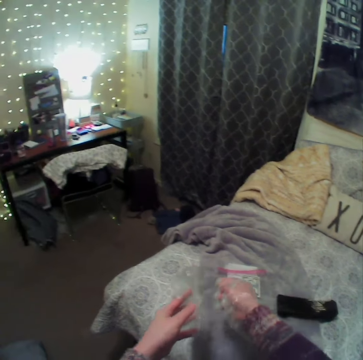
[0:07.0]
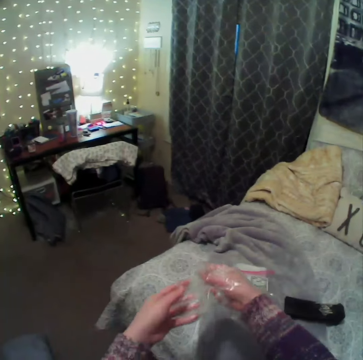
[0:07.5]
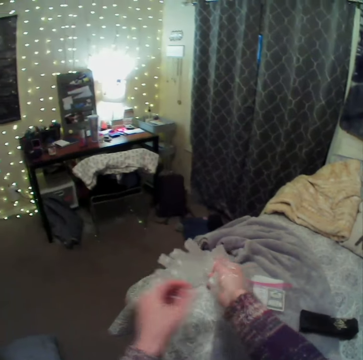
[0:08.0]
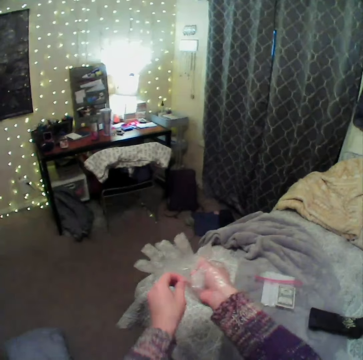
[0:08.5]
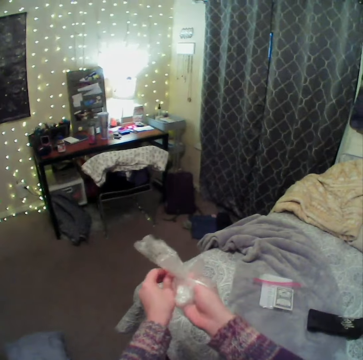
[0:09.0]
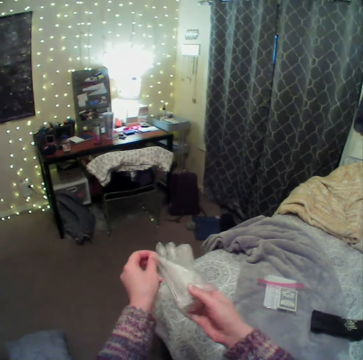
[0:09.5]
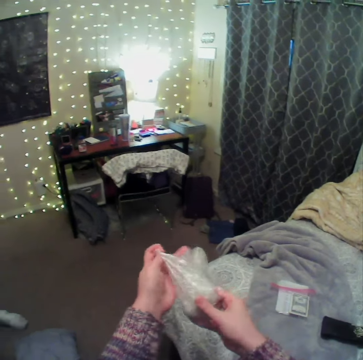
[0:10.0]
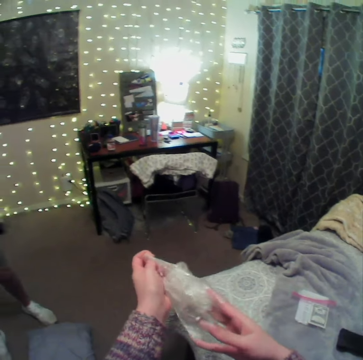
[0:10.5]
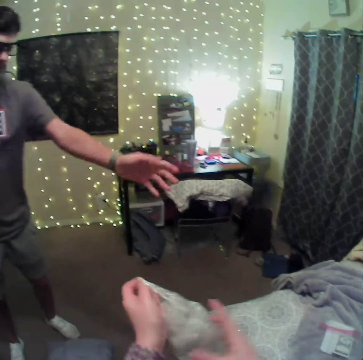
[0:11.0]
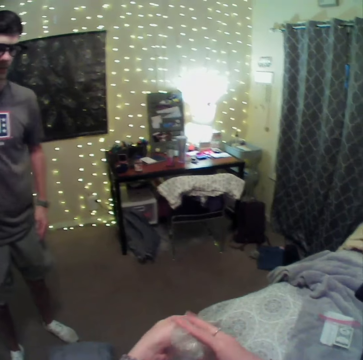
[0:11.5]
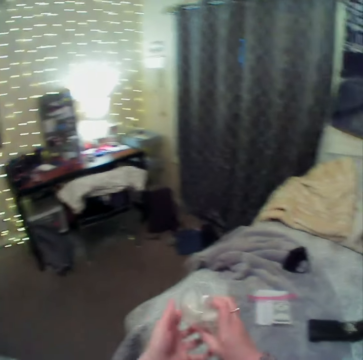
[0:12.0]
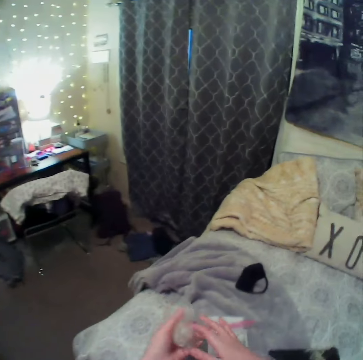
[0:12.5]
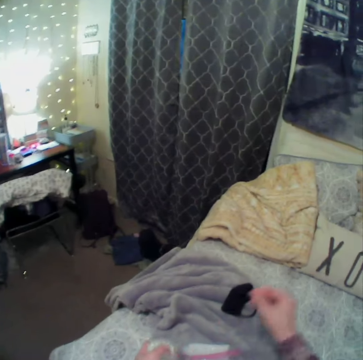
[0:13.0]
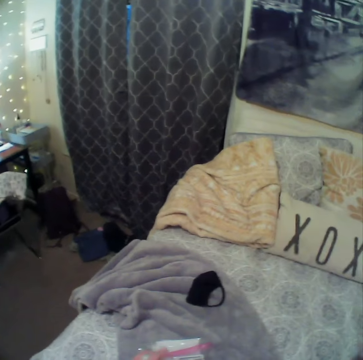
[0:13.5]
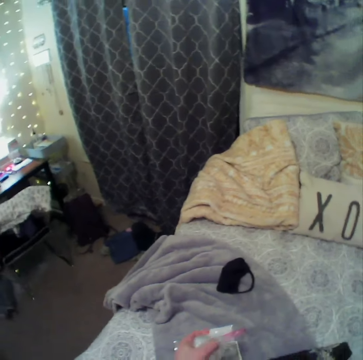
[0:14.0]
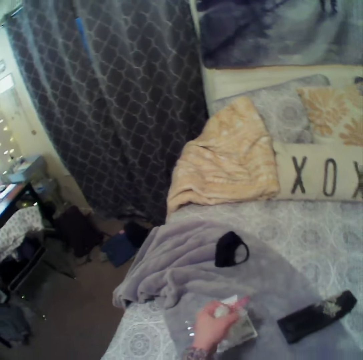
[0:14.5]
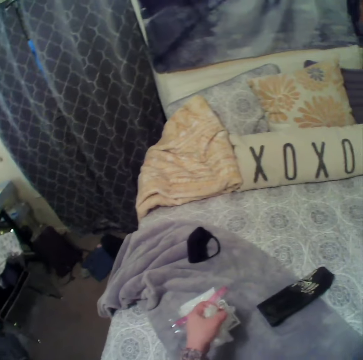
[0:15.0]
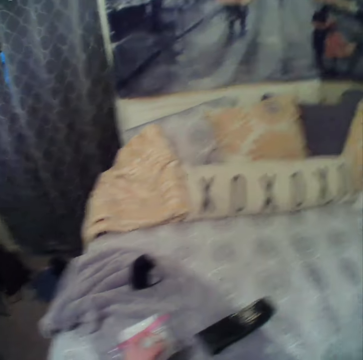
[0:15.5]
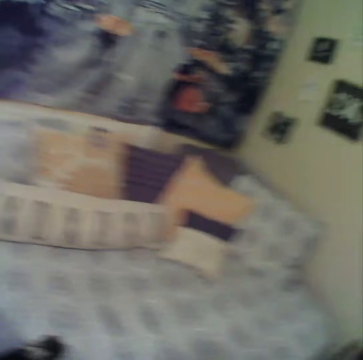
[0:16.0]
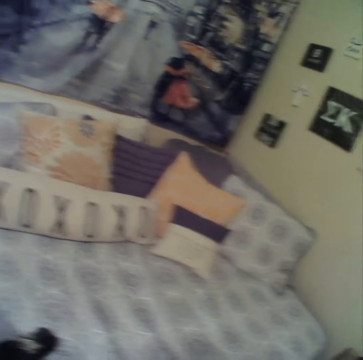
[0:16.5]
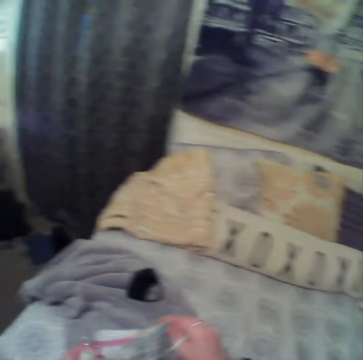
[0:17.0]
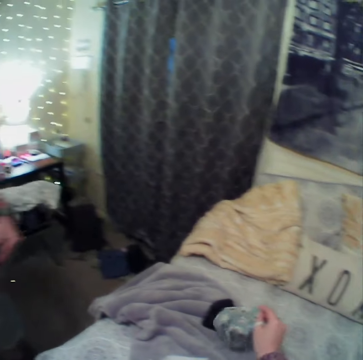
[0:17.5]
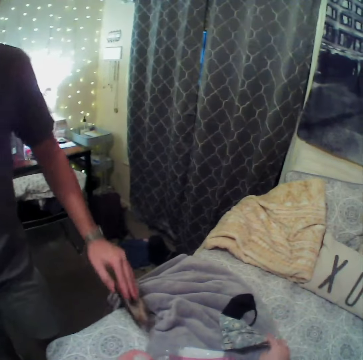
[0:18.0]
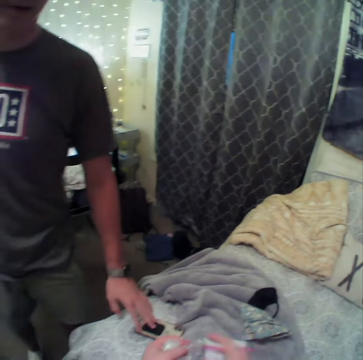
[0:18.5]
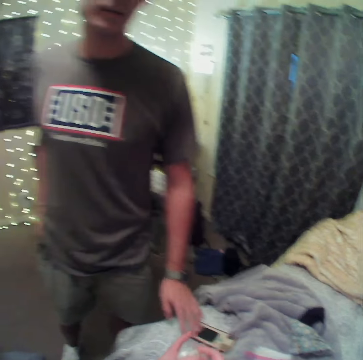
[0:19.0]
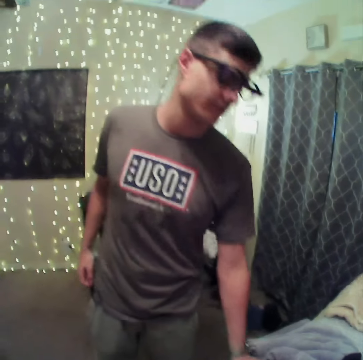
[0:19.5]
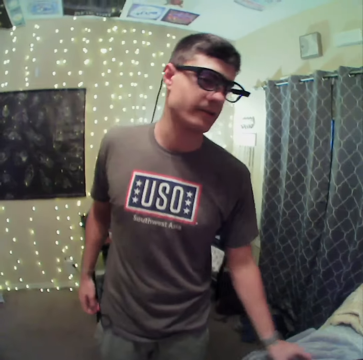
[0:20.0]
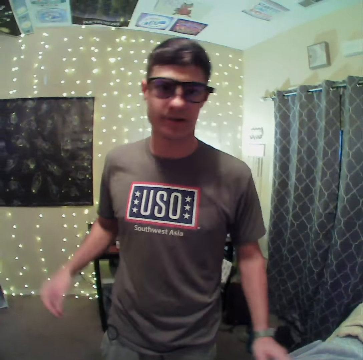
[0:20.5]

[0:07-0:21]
The camera wearer removes the gloves. A man drops something on the bed. The camera wearer touches the camera. They look around the room. The man drops the phone on the bed.

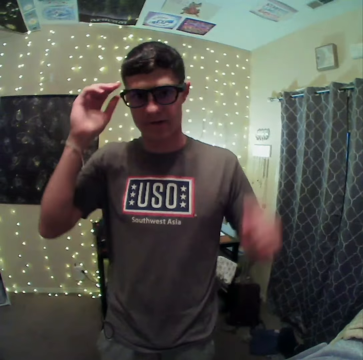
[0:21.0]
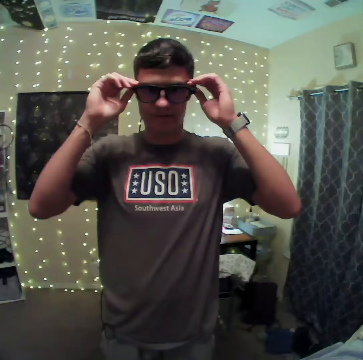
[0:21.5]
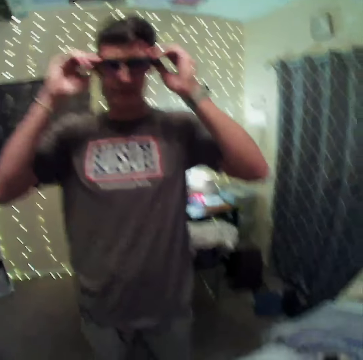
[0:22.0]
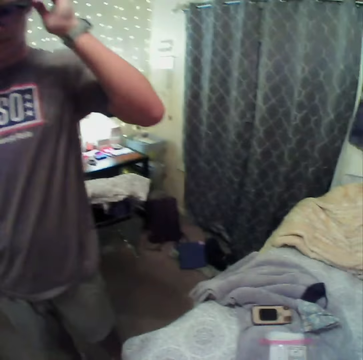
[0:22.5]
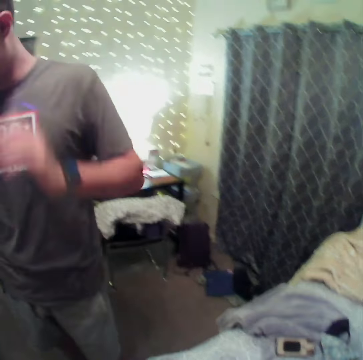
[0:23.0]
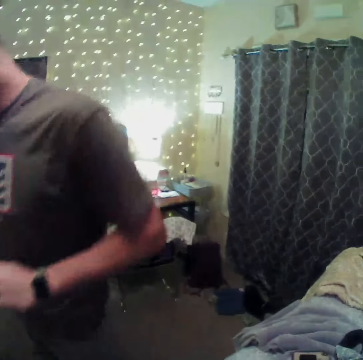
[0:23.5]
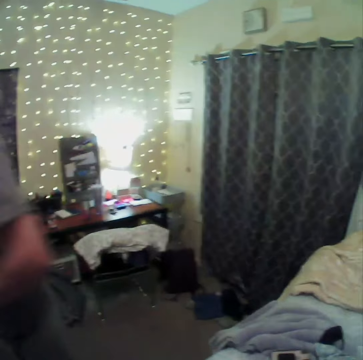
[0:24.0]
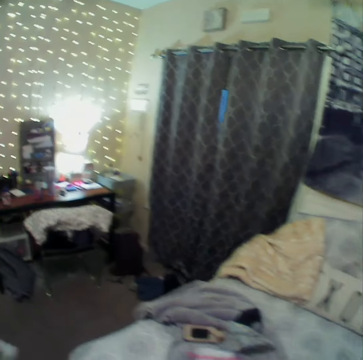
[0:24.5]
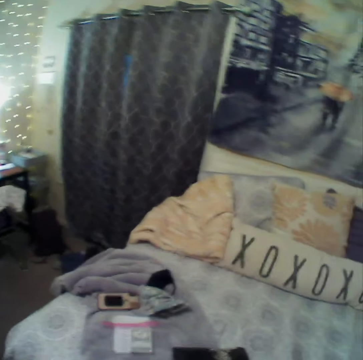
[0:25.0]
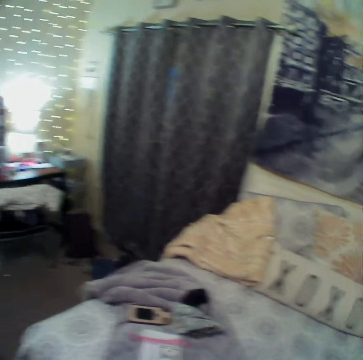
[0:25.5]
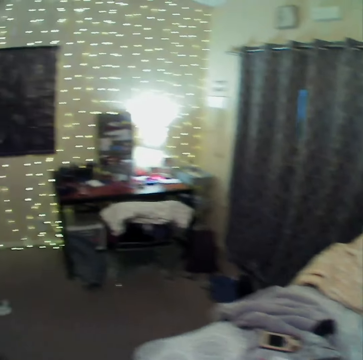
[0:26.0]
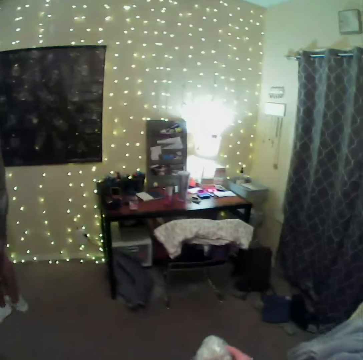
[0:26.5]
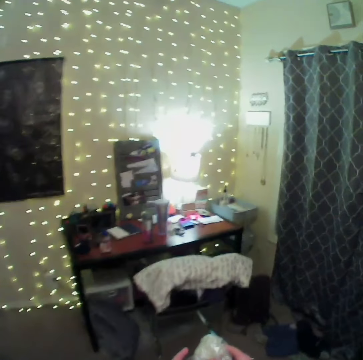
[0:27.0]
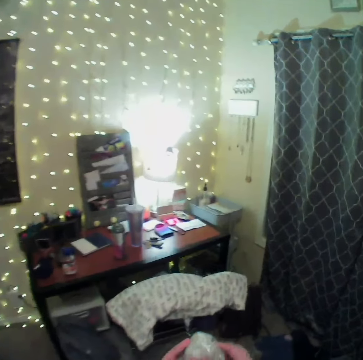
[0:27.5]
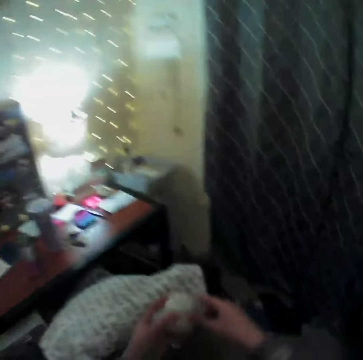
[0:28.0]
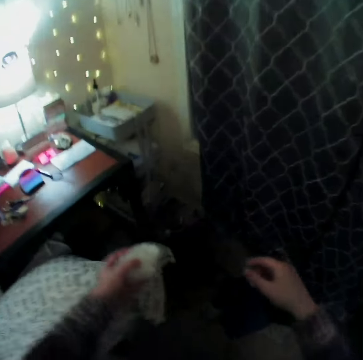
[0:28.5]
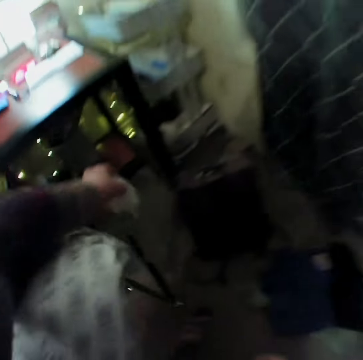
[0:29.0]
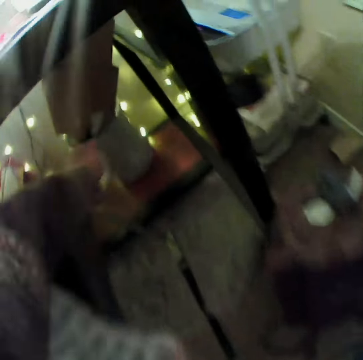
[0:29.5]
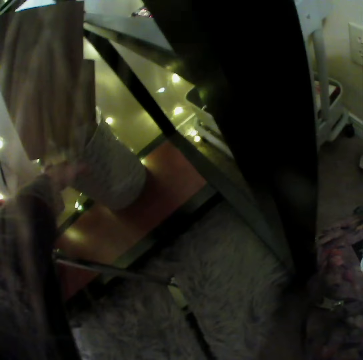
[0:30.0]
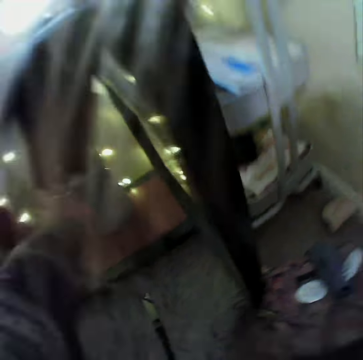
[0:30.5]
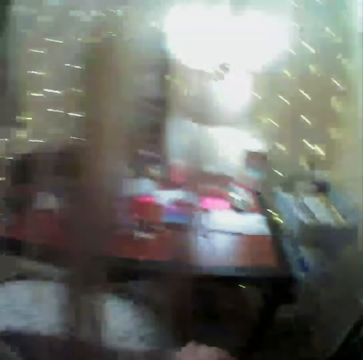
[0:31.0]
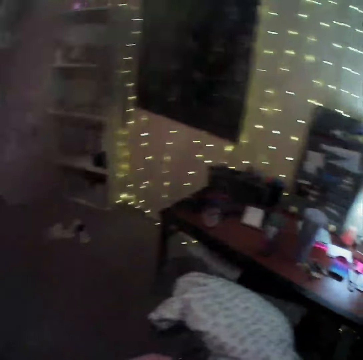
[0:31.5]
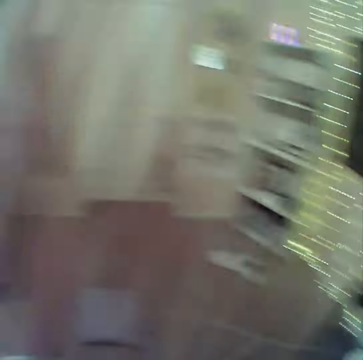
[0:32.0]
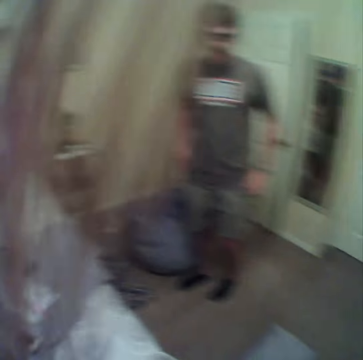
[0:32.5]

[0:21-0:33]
A man holds eyeglasses. The man puts the glasses in order and walks around the room. The camera wearer walks around the room. They drop the gloves in the dustbin.

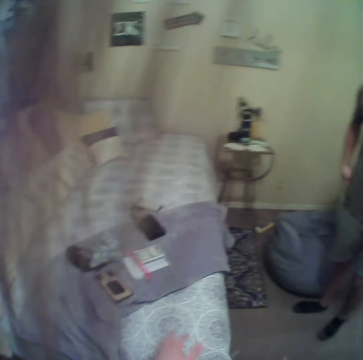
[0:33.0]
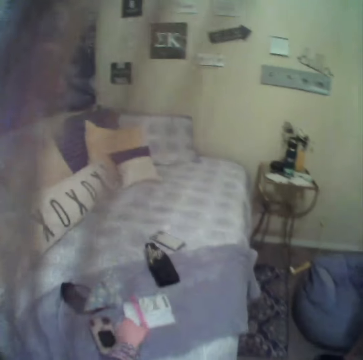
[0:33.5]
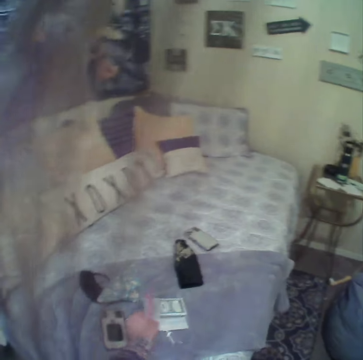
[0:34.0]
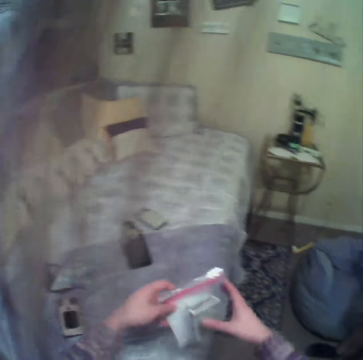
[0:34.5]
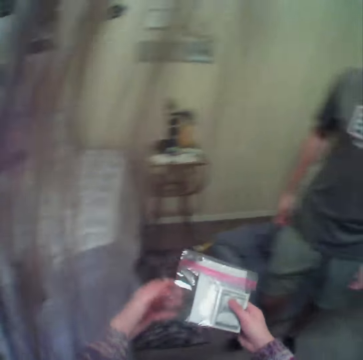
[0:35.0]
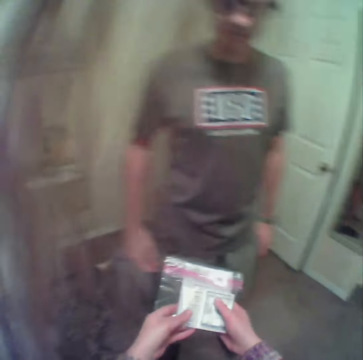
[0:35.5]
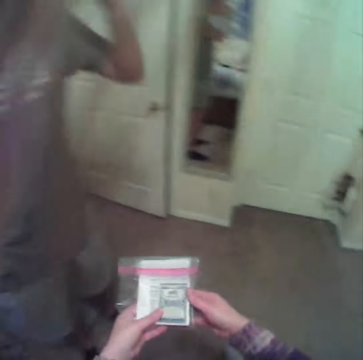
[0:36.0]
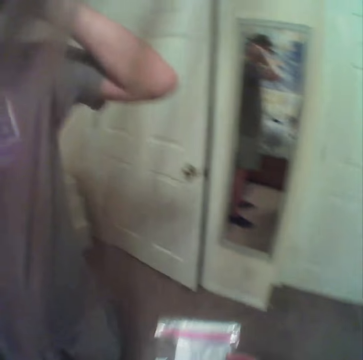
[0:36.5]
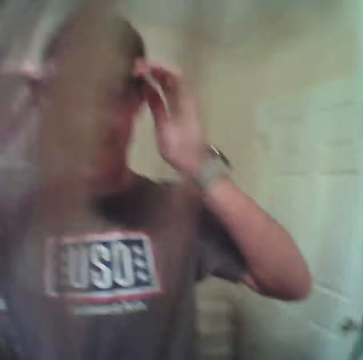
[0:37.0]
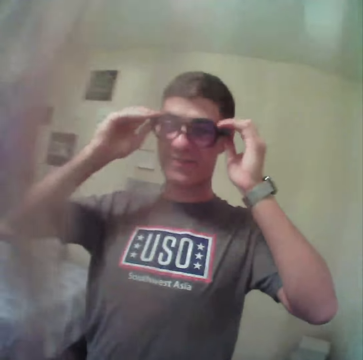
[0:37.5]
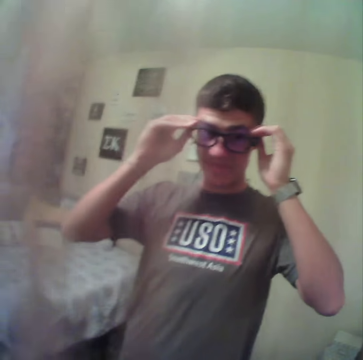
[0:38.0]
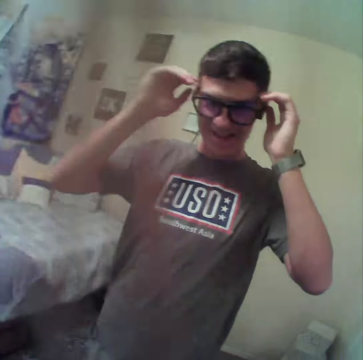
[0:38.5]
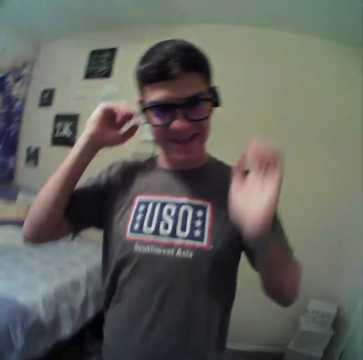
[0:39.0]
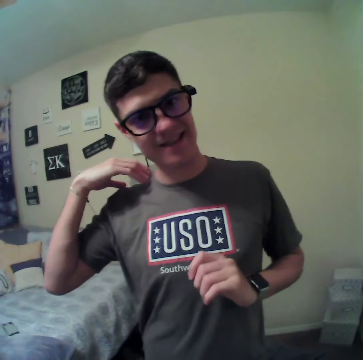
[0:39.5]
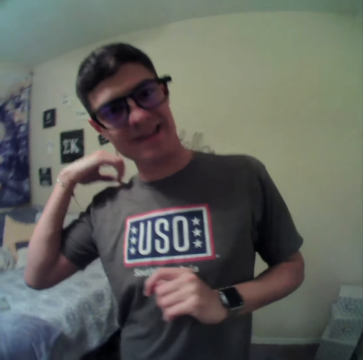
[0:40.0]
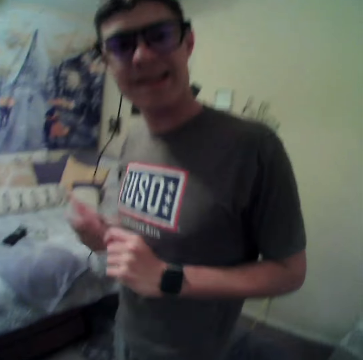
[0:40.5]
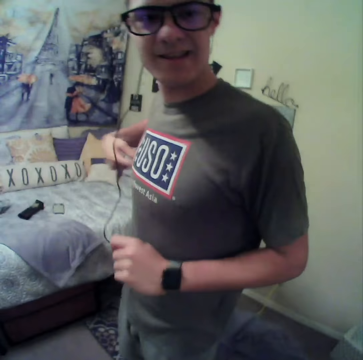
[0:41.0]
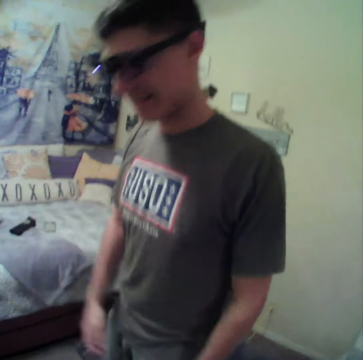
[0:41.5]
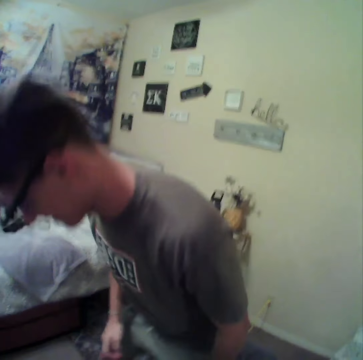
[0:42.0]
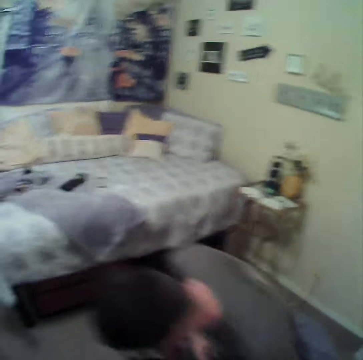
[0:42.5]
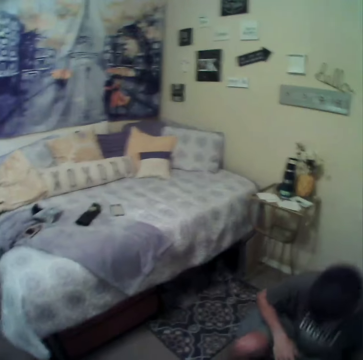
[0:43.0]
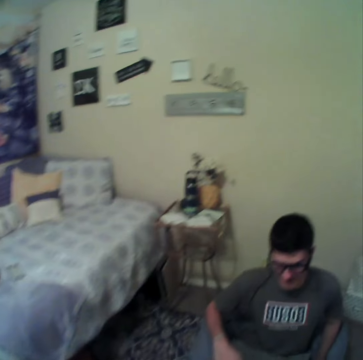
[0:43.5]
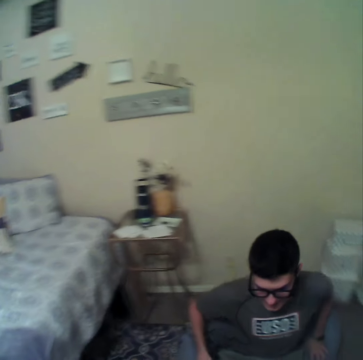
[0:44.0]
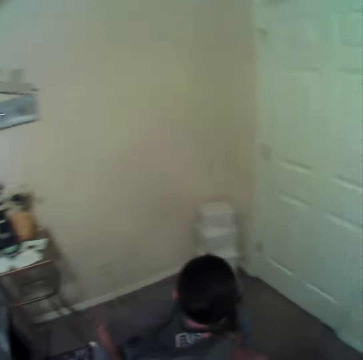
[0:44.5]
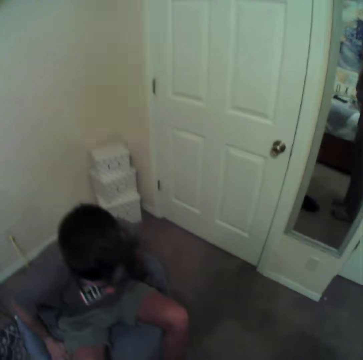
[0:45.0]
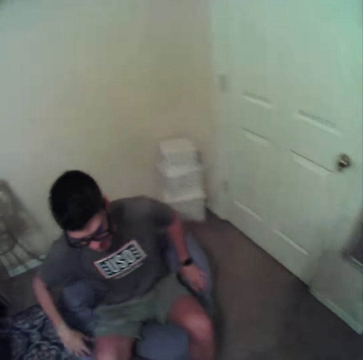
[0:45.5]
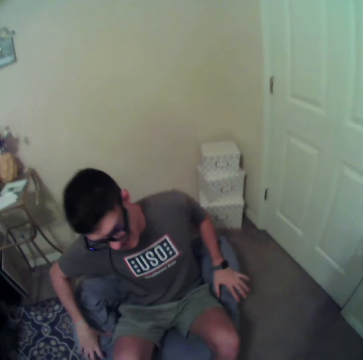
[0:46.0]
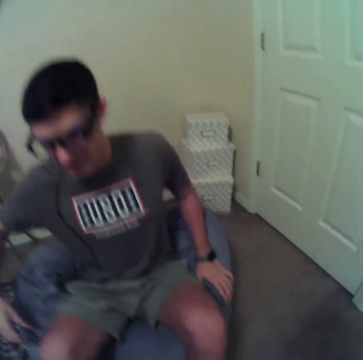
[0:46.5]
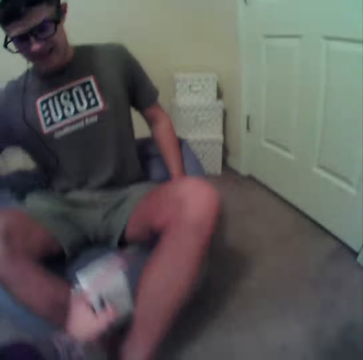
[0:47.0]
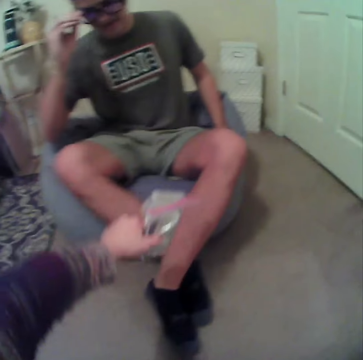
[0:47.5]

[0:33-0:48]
The camera wearer picks up the cards from the bed. A man holds the eyeglasses. The man aligns the glasses. The man sits on the beanbag.
